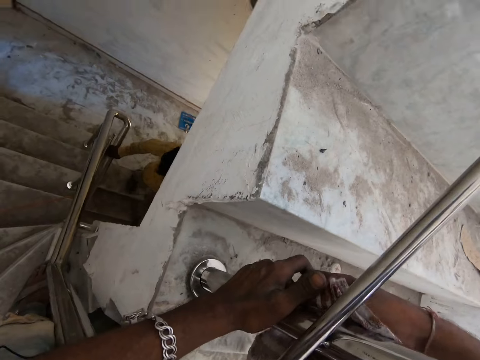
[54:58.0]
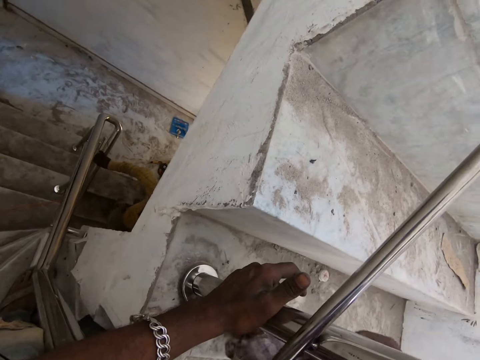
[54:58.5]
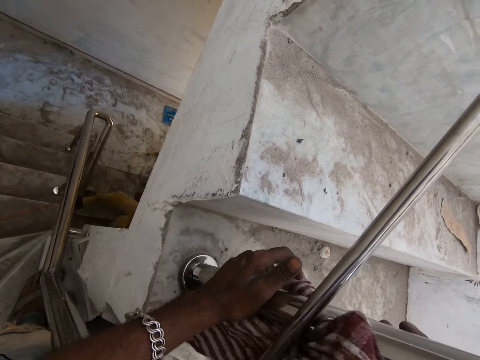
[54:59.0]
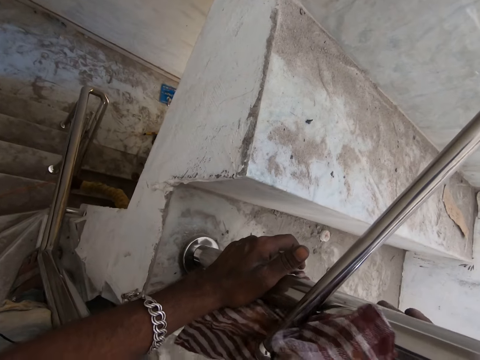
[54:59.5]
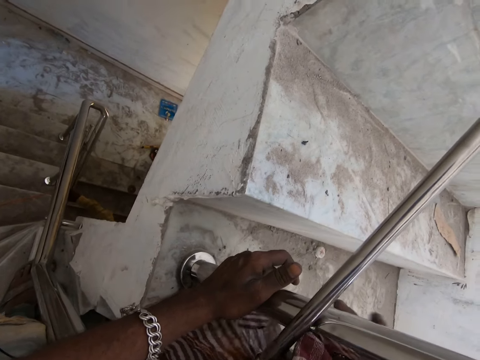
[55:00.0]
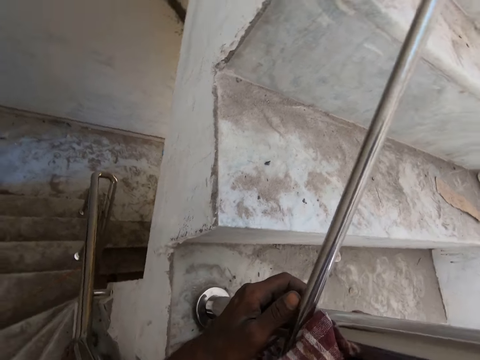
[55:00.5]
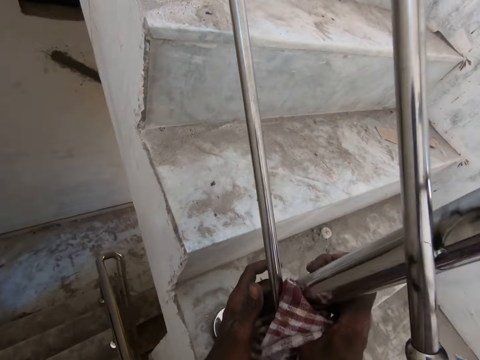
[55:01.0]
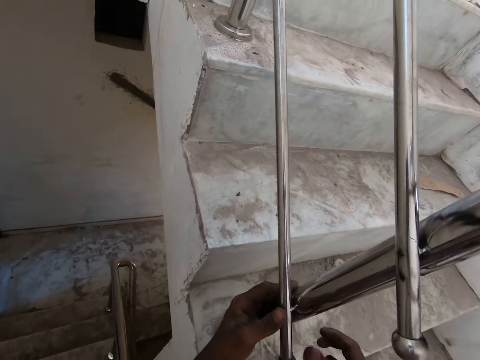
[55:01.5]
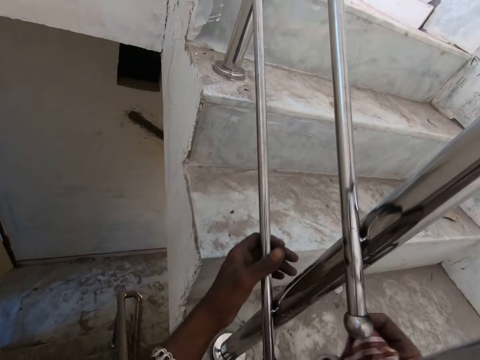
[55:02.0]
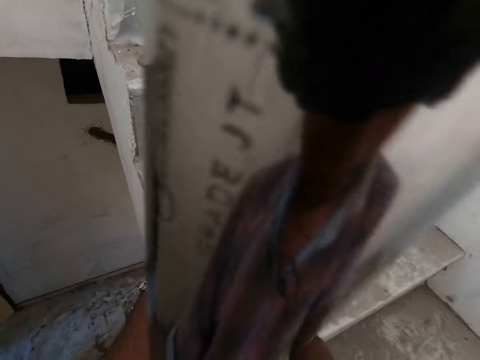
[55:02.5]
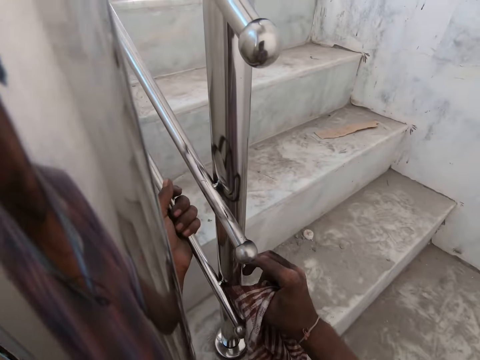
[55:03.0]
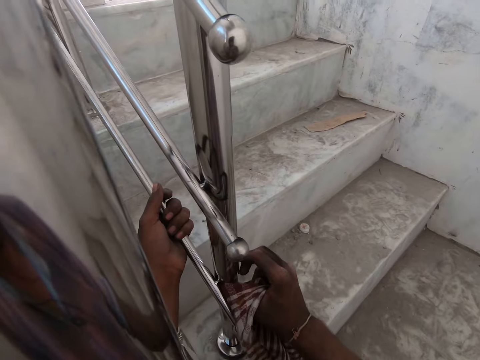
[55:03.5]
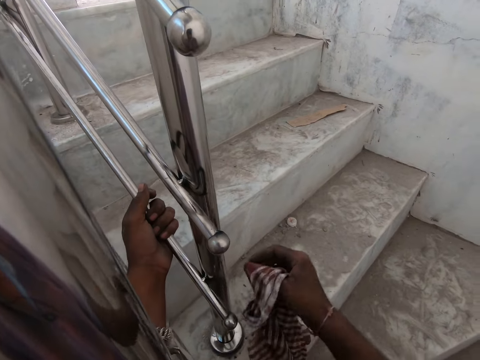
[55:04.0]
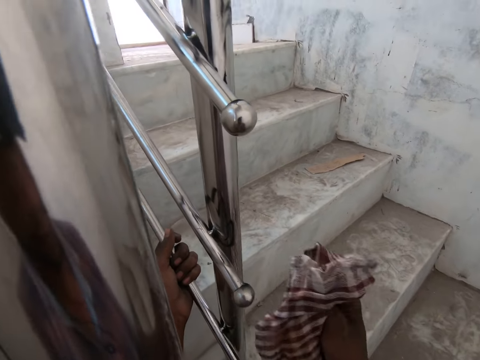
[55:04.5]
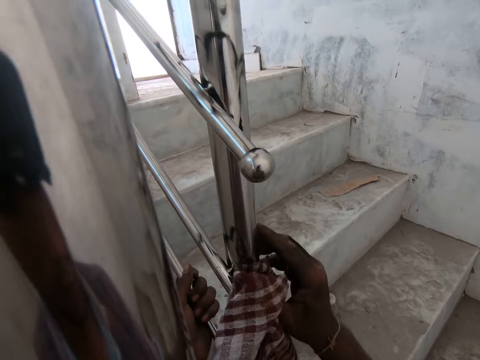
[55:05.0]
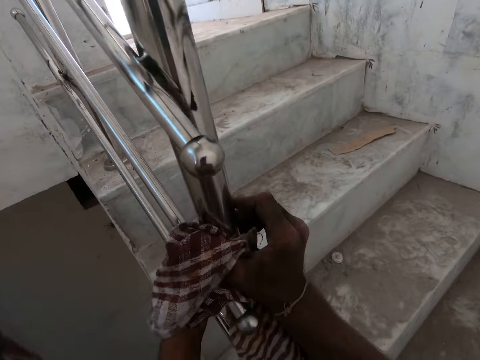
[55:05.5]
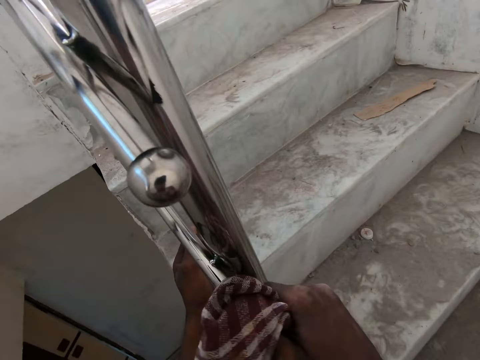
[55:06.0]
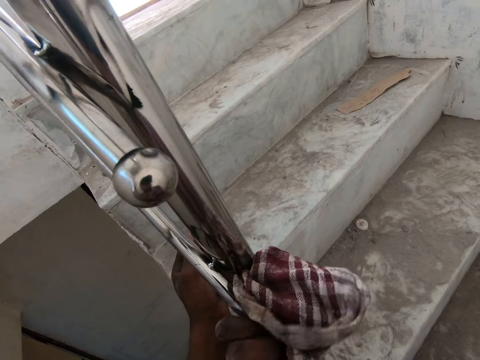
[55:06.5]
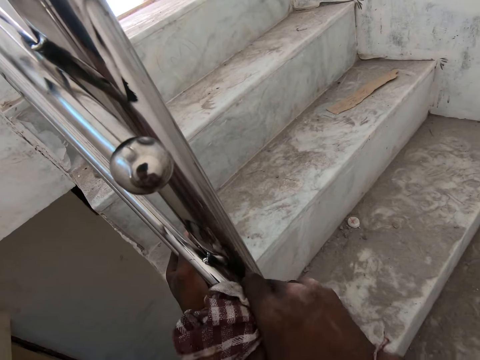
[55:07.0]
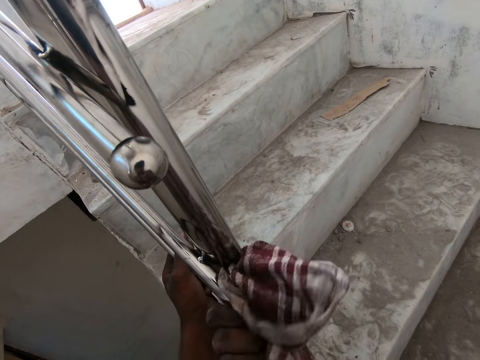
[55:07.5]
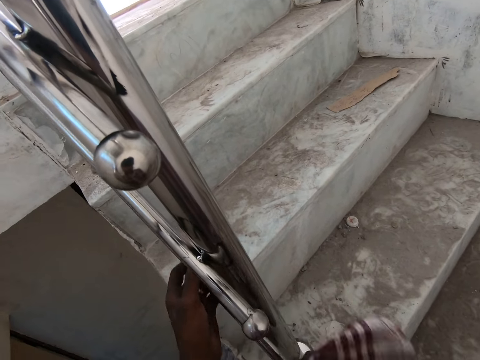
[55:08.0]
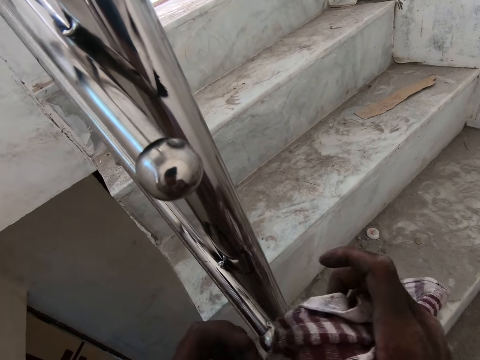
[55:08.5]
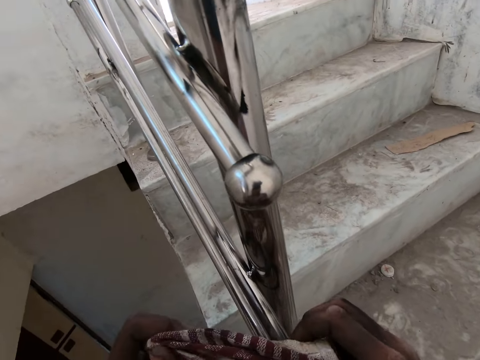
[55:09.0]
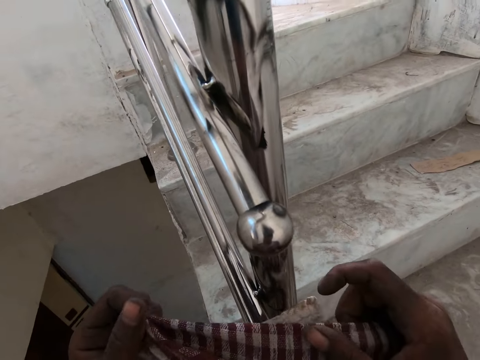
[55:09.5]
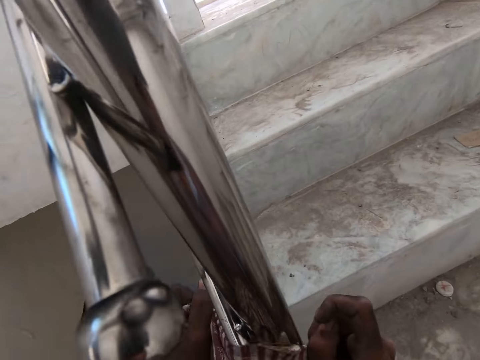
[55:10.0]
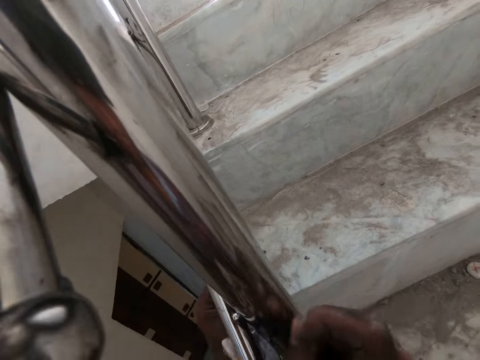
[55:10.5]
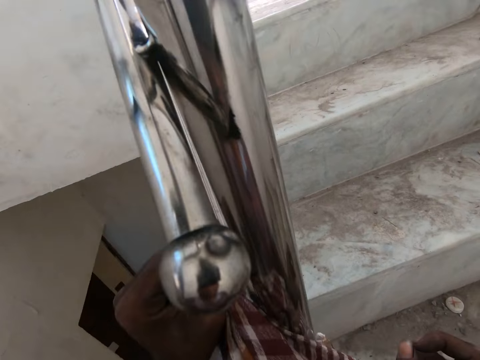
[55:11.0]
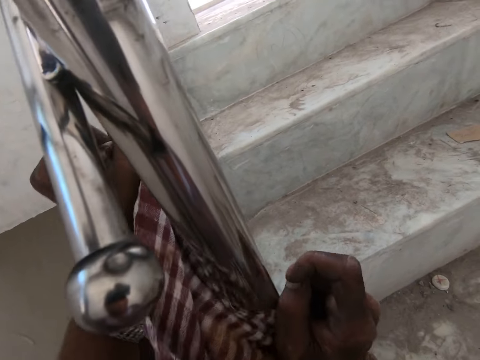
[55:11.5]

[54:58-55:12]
The camera wearer wipes the staircase metal. He holds the staircase metal. He holds the napkin with both hands. He cleans the staircase rail with the napkin in his hands.

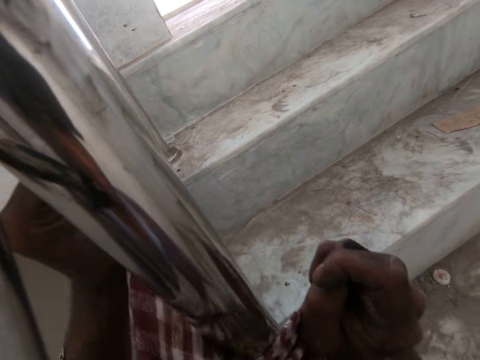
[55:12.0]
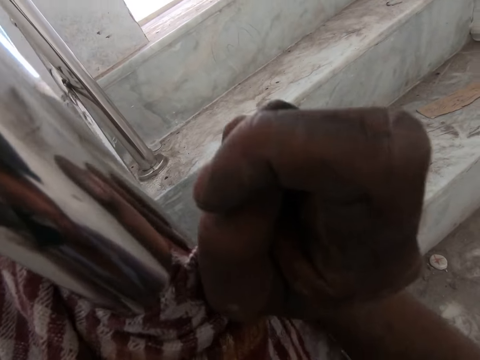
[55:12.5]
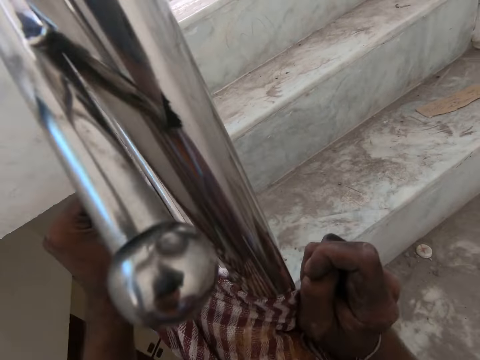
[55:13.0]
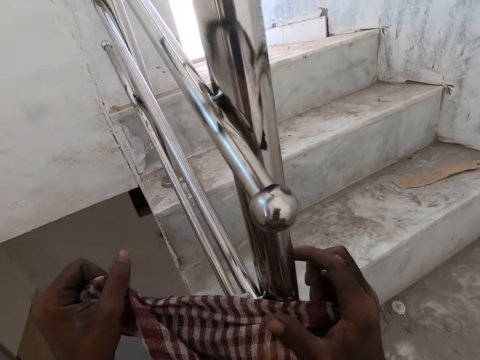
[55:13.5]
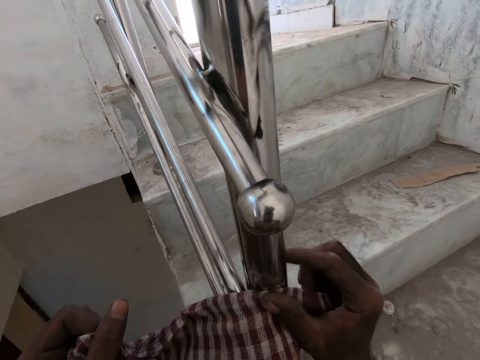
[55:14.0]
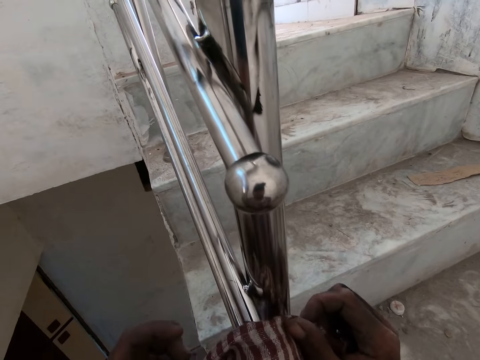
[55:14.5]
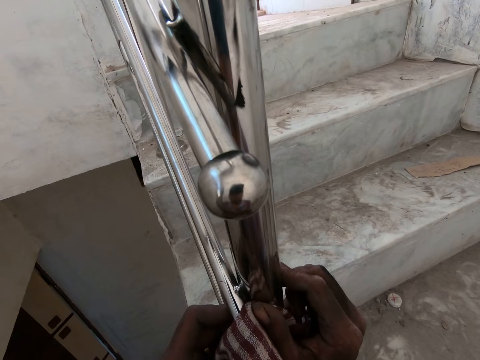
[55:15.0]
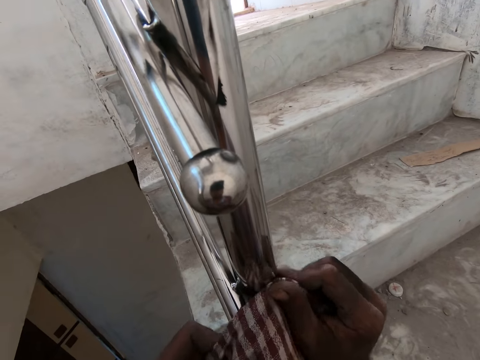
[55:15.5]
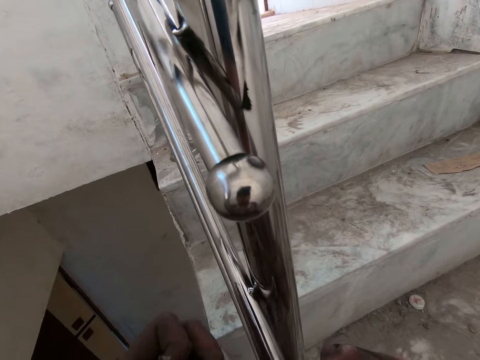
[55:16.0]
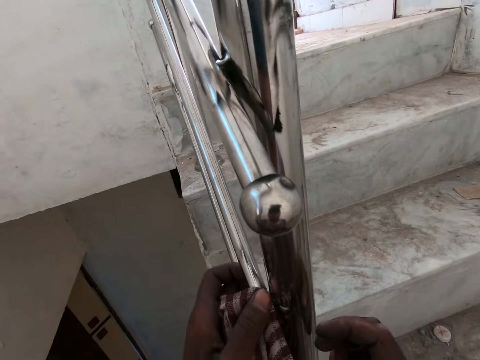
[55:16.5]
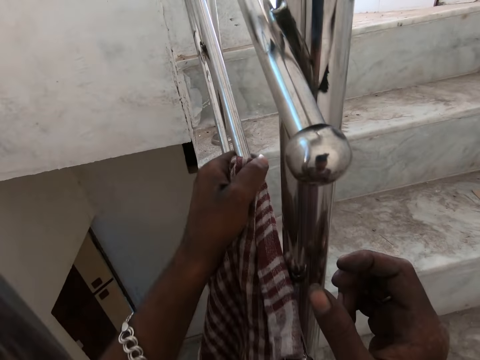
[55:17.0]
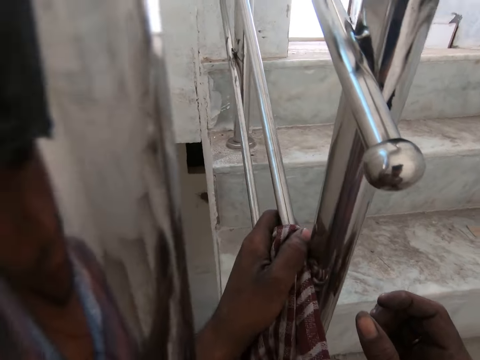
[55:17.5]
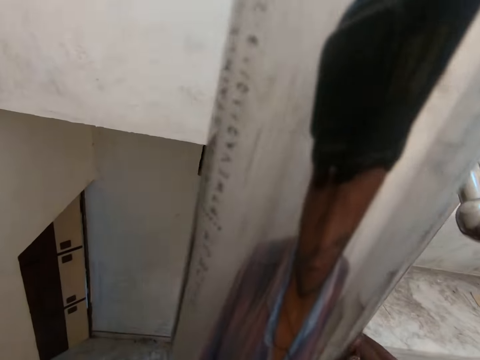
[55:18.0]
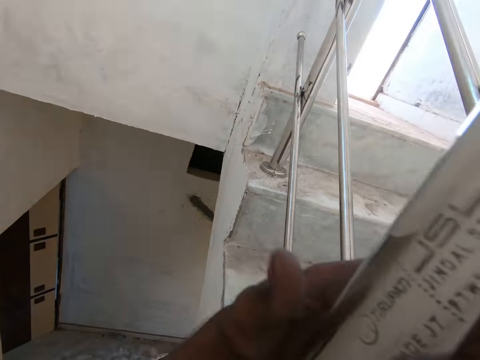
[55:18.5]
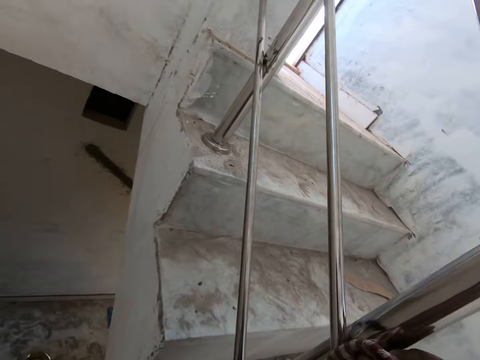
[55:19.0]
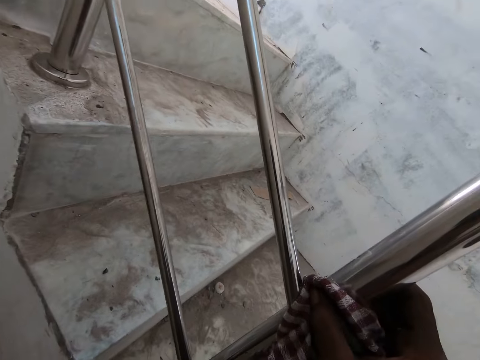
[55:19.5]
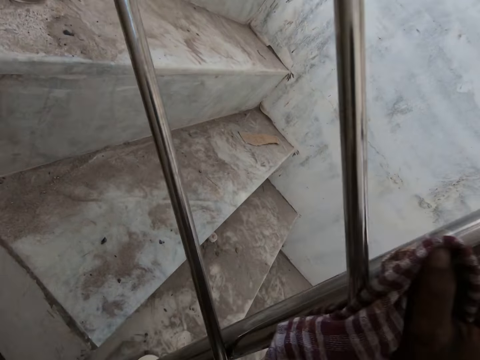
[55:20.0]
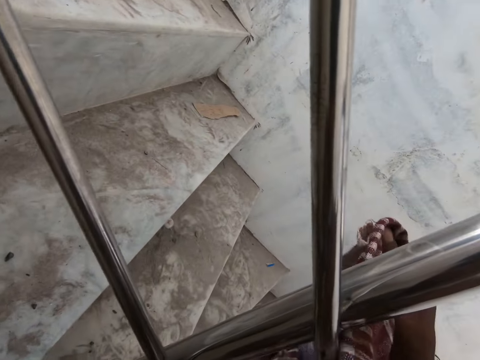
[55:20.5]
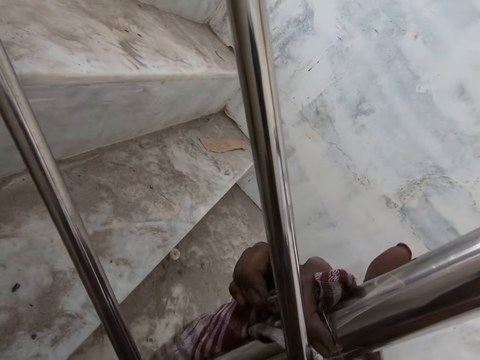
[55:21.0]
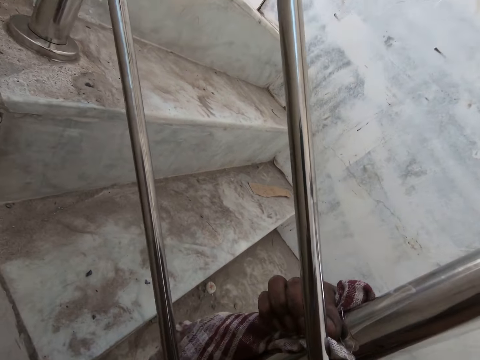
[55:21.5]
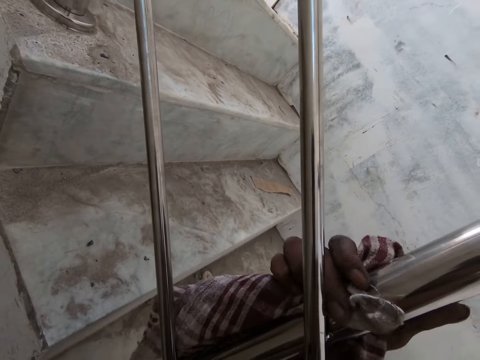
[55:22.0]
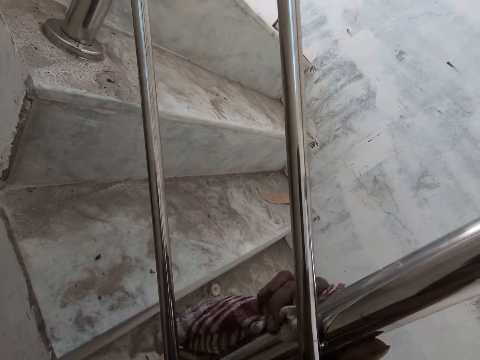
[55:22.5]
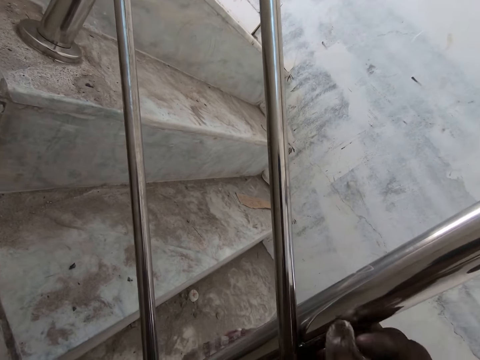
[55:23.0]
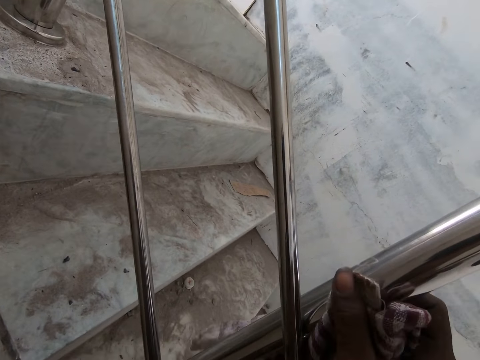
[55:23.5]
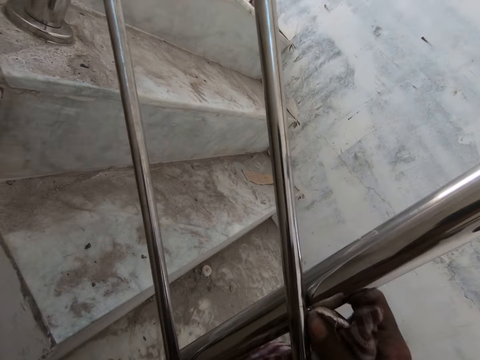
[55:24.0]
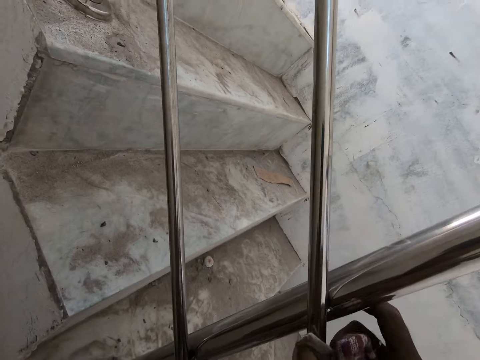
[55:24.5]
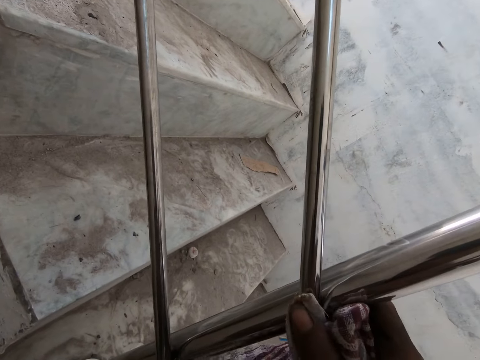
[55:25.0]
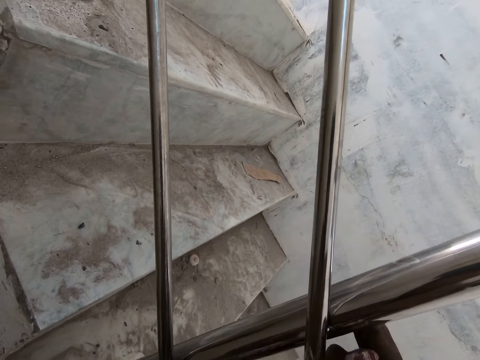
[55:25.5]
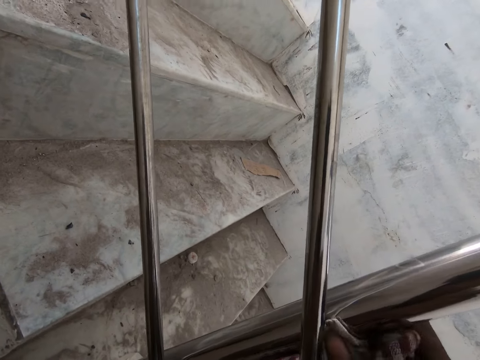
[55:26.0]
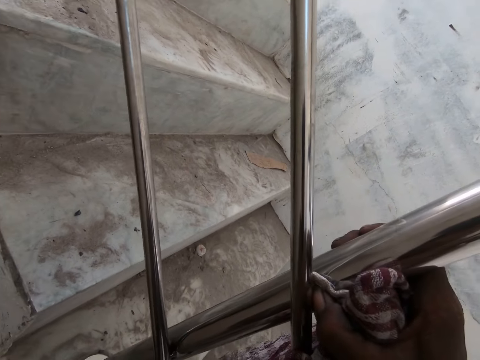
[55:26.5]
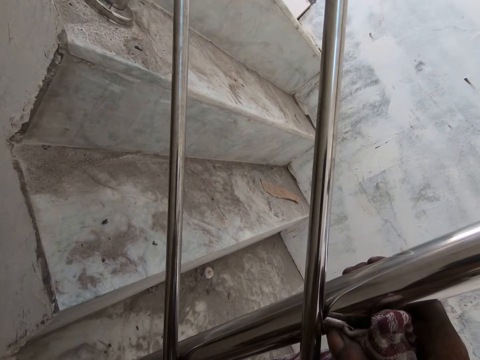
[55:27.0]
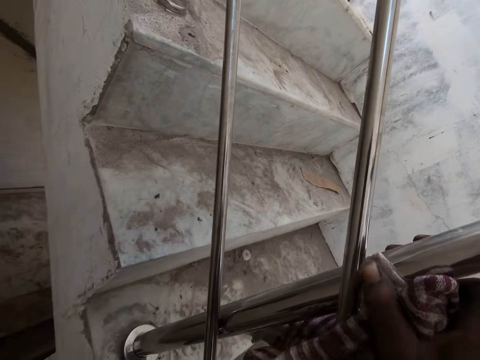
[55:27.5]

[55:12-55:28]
The camera wearer wipes with both hands. He cleans the staircase rail with the napkin in his left hand. He passes the napkin from his left hand to his right hand. He cleans the staircase rail with the napkin in his right hand.
